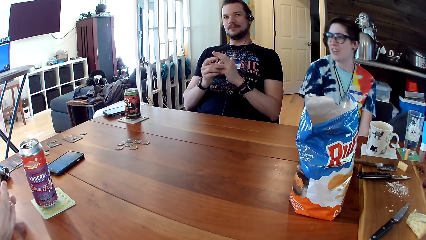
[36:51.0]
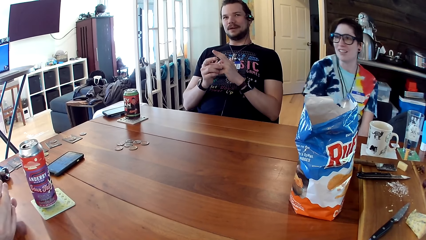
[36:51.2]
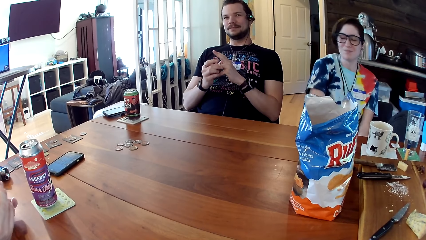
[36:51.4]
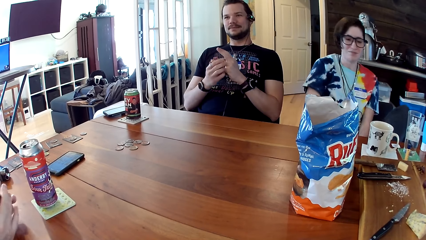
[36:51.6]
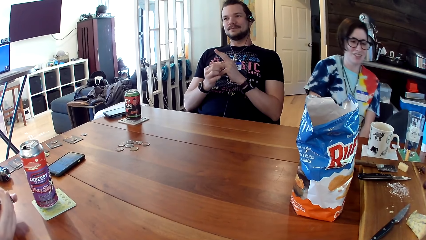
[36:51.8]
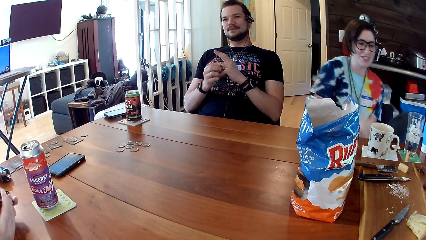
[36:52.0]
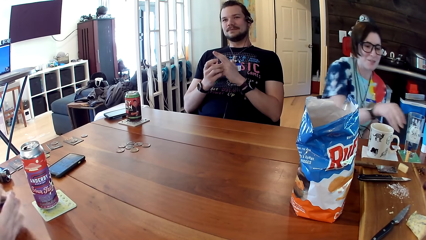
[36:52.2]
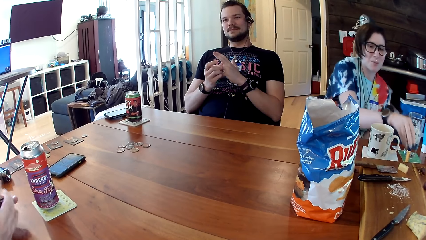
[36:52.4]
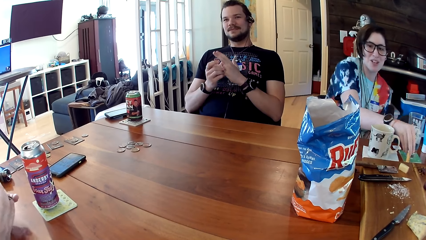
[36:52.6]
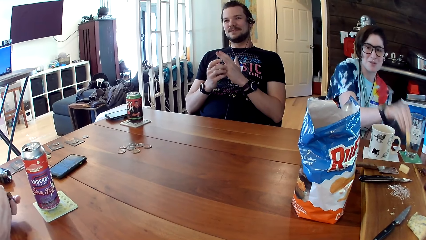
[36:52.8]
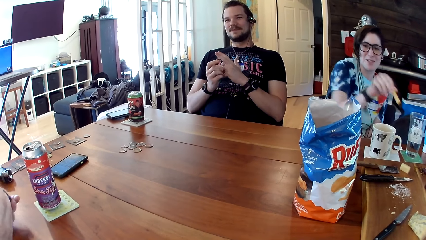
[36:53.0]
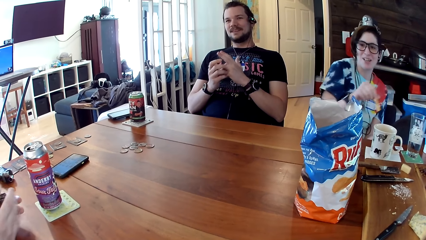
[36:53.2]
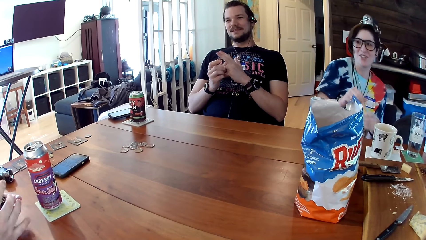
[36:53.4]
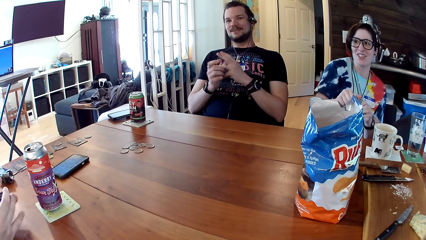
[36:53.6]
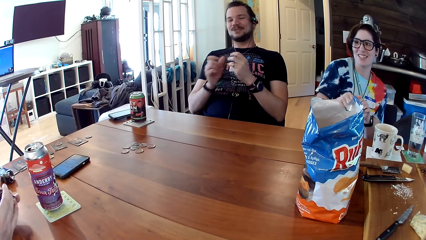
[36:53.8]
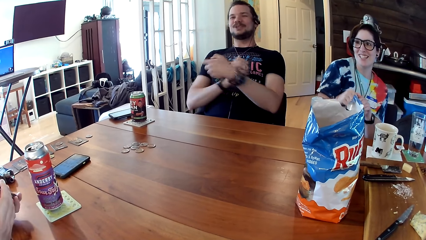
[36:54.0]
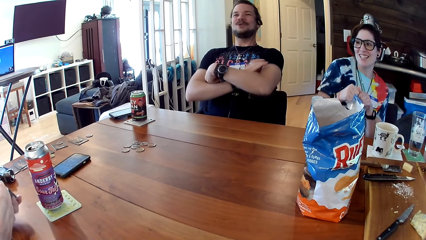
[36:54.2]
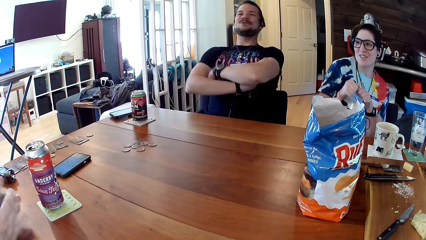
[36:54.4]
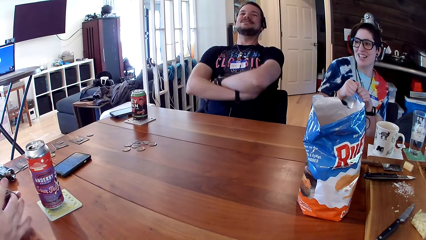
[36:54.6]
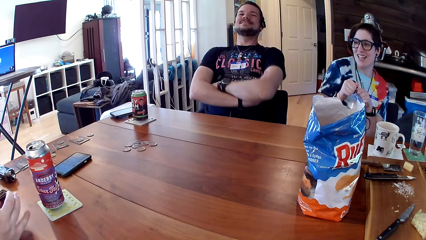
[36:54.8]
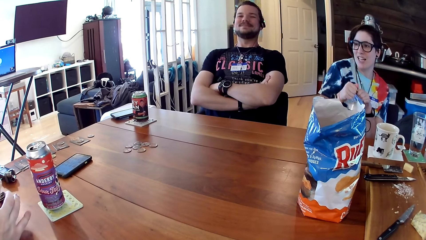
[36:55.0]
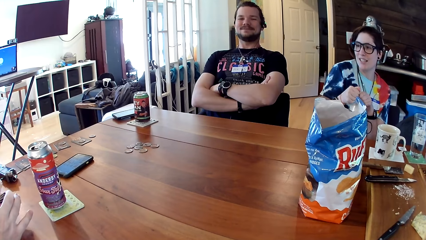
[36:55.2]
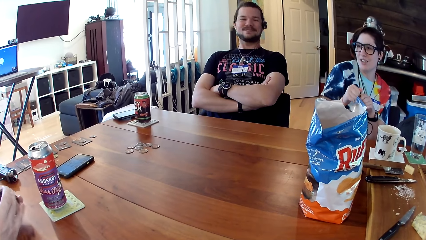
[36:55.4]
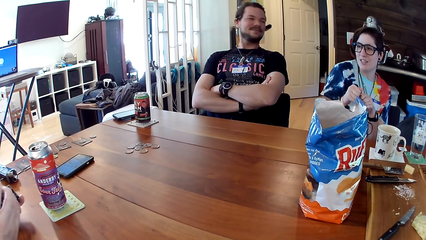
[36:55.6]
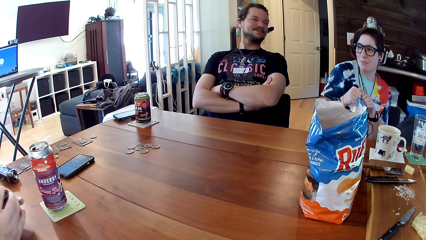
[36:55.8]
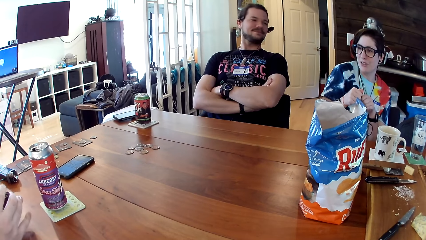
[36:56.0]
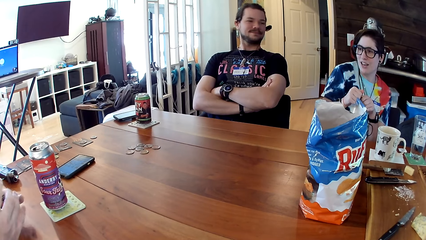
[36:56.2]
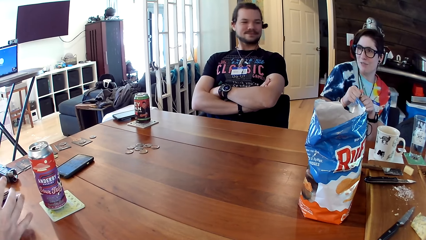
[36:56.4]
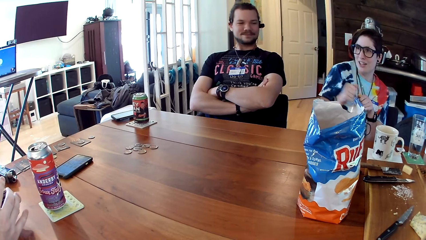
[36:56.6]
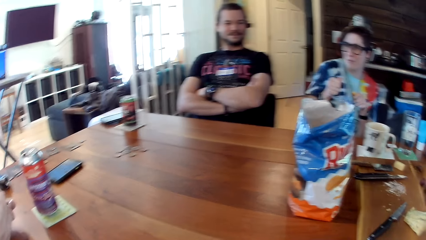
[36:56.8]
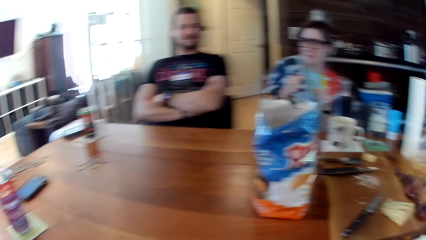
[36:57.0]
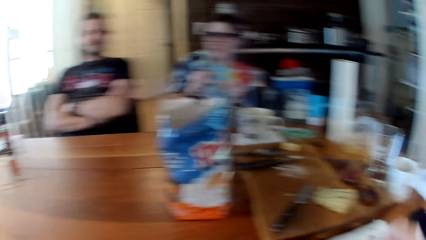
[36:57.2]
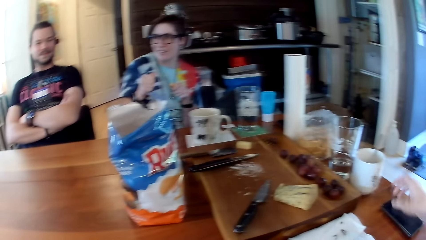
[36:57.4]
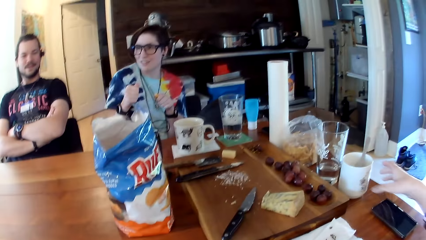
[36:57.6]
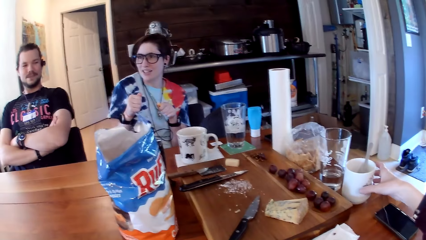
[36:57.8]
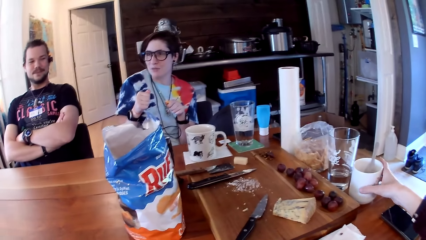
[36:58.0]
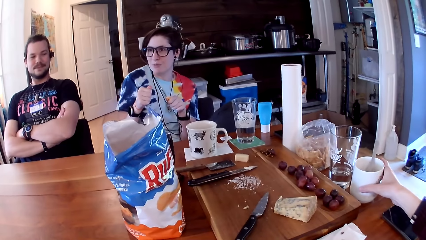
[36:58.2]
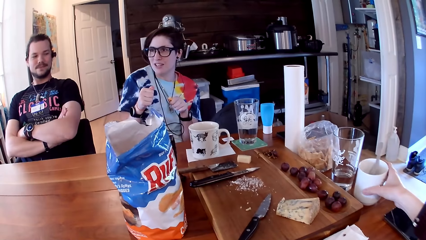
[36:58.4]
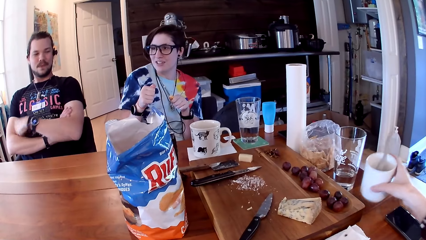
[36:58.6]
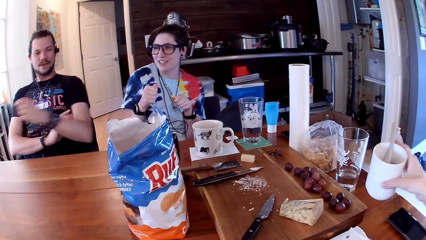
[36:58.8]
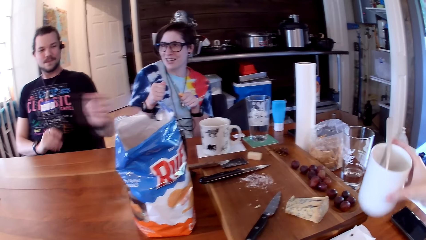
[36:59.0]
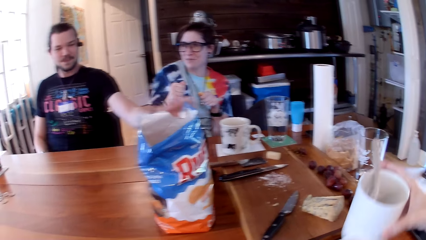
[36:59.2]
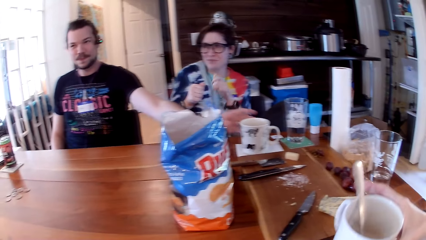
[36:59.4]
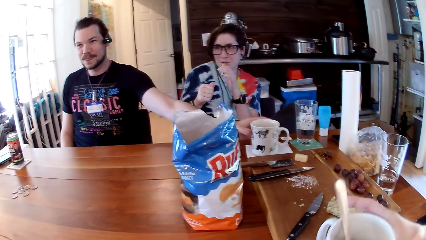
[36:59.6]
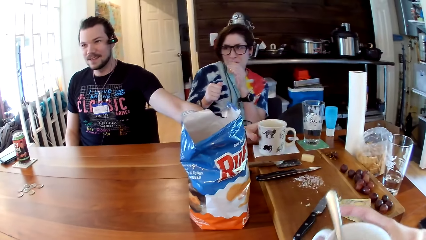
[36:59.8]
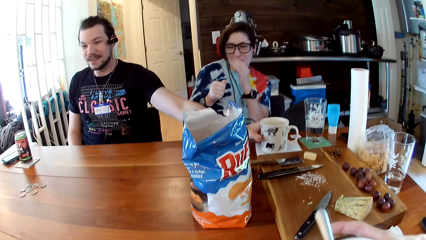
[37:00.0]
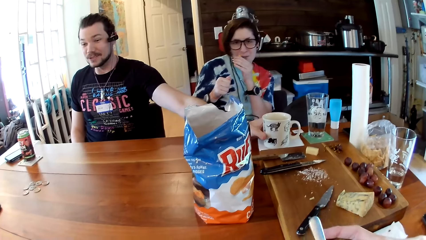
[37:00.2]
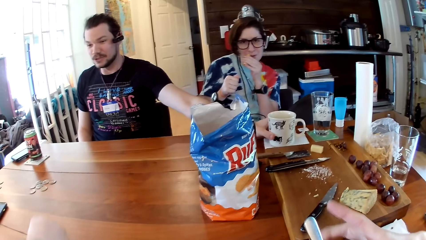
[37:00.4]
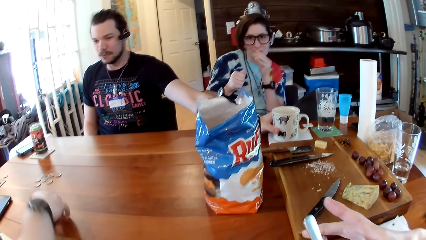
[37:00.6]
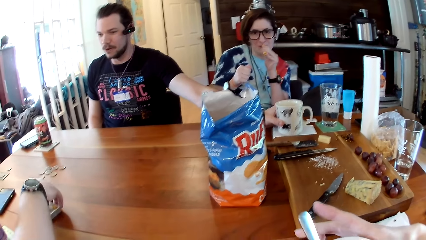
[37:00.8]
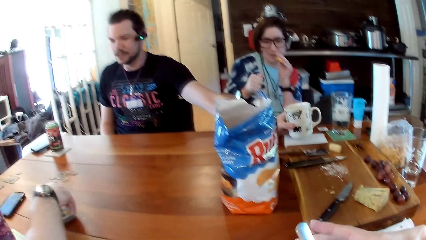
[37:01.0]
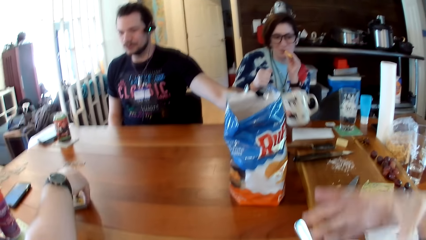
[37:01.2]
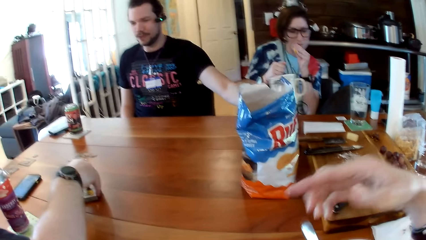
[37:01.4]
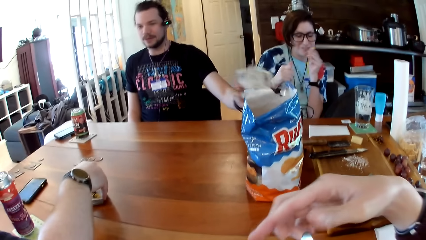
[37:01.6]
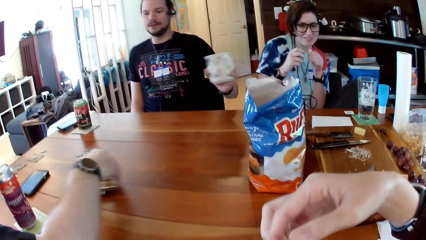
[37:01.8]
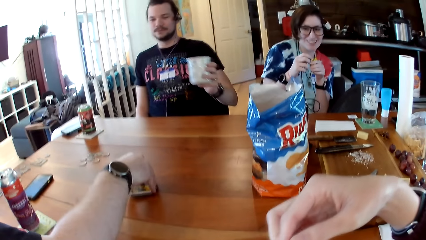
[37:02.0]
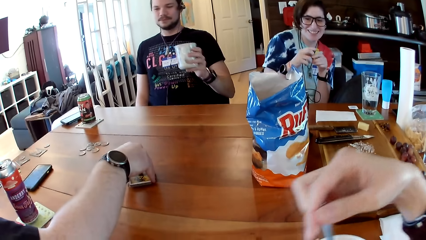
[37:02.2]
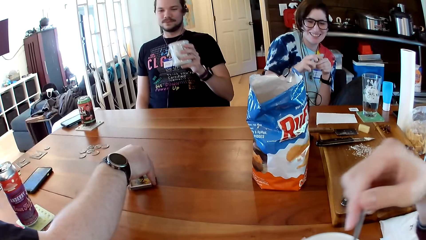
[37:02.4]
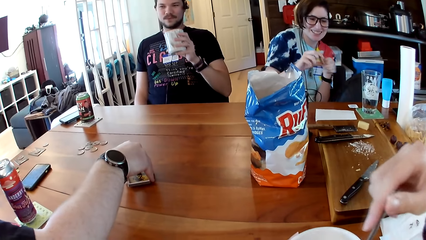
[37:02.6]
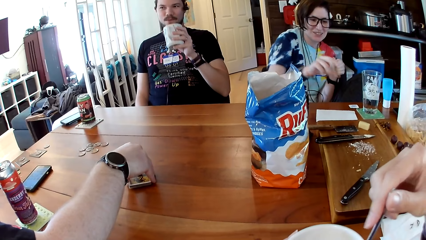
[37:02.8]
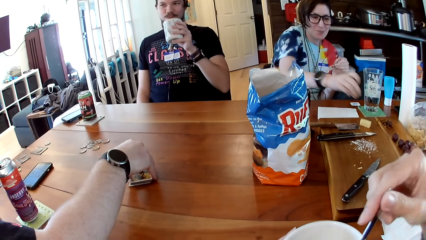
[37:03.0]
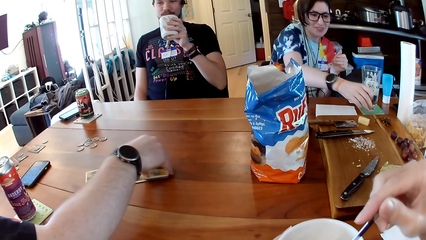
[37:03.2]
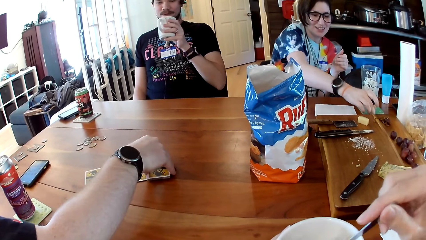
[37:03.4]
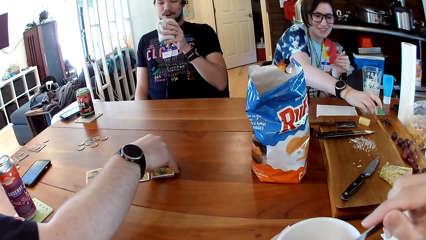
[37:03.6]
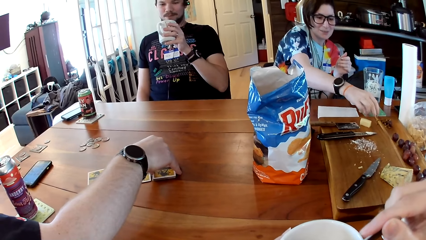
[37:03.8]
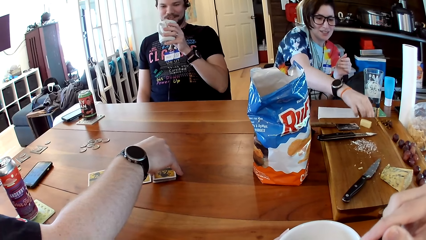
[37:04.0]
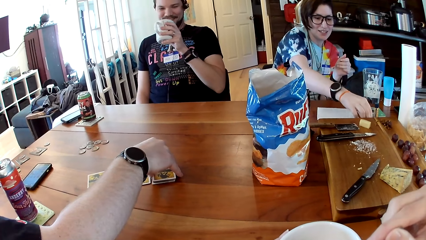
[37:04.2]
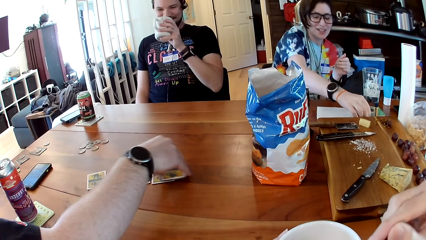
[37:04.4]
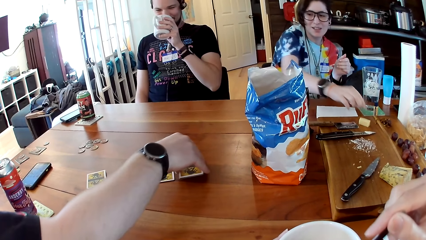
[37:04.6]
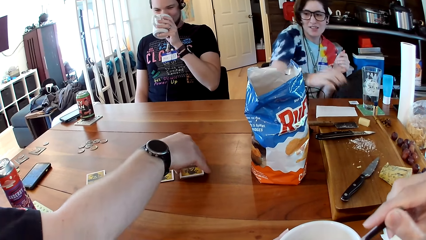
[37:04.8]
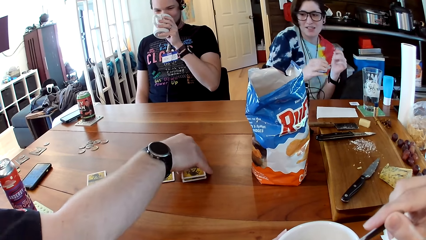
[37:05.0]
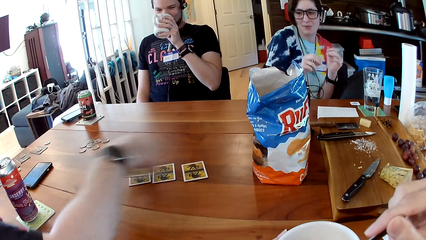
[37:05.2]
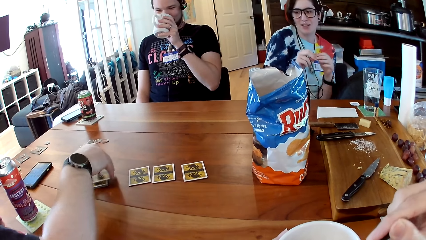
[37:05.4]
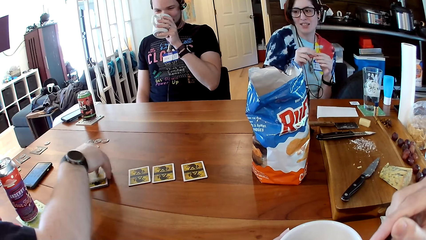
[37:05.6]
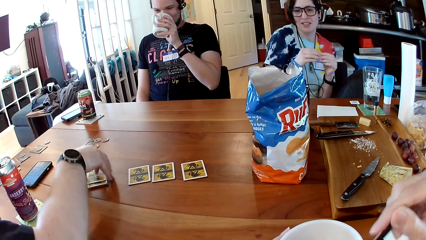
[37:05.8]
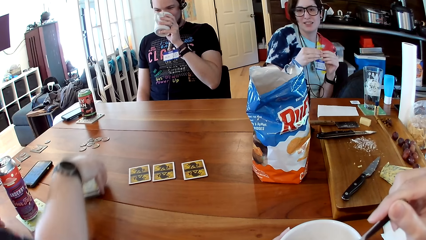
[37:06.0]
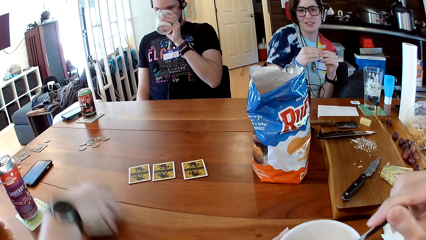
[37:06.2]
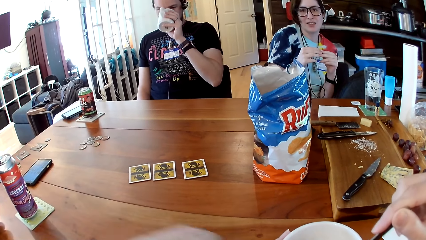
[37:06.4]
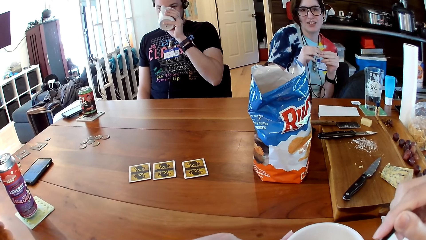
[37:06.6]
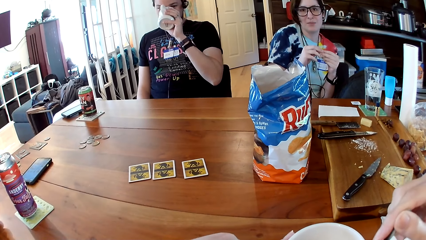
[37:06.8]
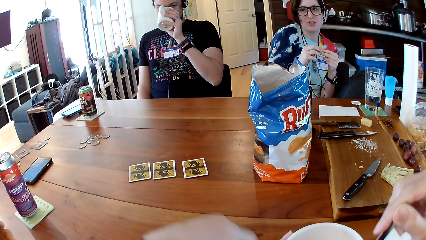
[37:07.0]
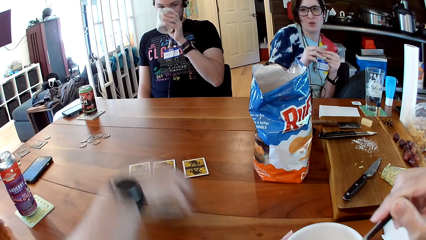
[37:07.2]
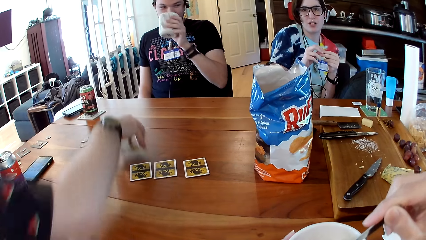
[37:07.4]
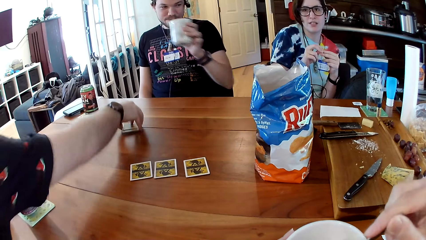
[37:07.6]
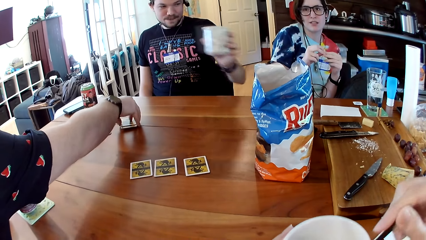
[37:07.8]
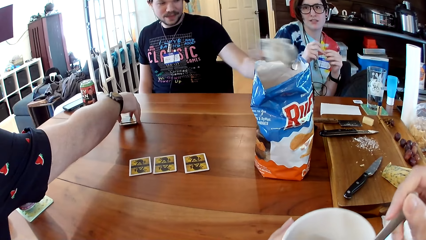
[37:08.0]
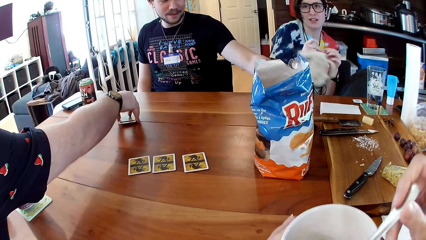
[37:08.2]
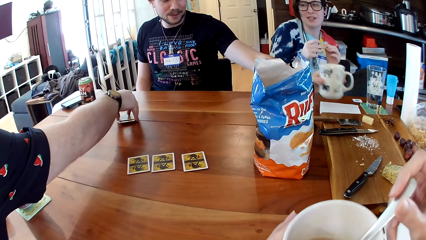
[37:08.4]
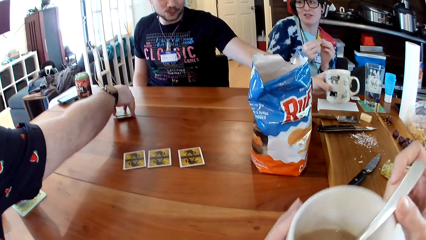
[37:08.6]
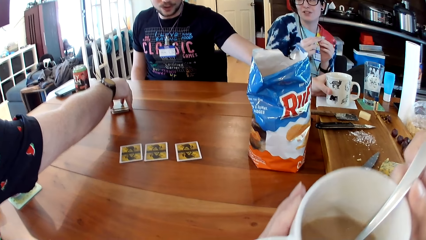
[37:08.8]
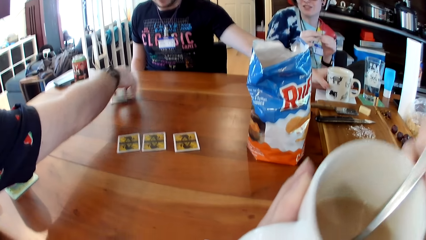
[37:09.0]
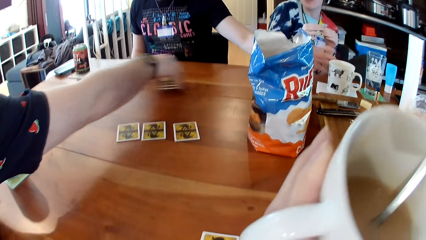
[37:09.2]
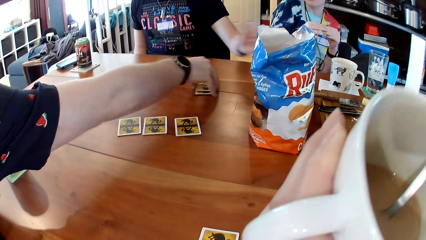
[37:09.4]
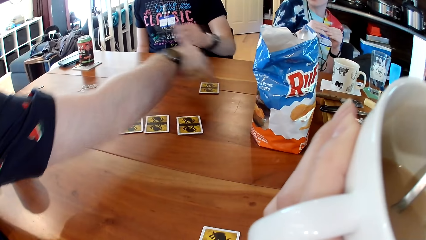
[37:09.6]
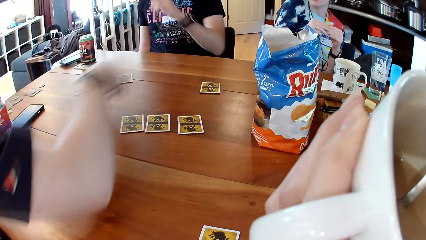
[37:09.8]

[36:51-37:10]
The woman takes a lip balm from the table with her right hand. The woman opens the lip balm with both hands. A man folds his arms. The camera wearer takes a mug or cup from the table with her right hand. The first man takes a mug from the tissue paper on the table with his left hand. The woman rubs the lip balm in her left hand to her lips. The camera wearer passes the mug in her right hand to her left hand. Another man drops a deck of cards in his right hand on the table. The camera wearer places the cup on the table. The other man separates the deck of cards into two decks face down on the table with his right hand. The camera wearer stirs some tea in the mug with a spoon in her right hand. The woman closes the lip balm in her left hand with a cover in her right hand. The other man deals the deck of cards in his right hand on the table. The woman drops the lip balm on the table with her right hand. The woman wipes her right fingers on the tissue paper on the table. The first man drinks tea from the mug in his left hand. The woman fiddles with her hands. The other man drops the card in his right hand face down on the deck of cards on the table. The other man deals the cards in his right hand face down to the camera wearer on the table. The other man picks cards from the table. The other man deals the cards in his right hand face down to the first man on the table. The first man puts the mug in his right hand on the tissue paper on the table. The camera wearer drinks from the mug in her left hand. The other man deals the cards in his right hand face down to the woman on the table.
